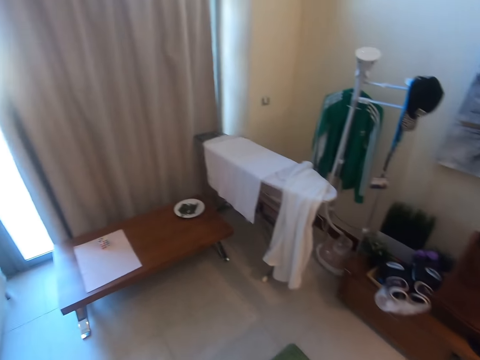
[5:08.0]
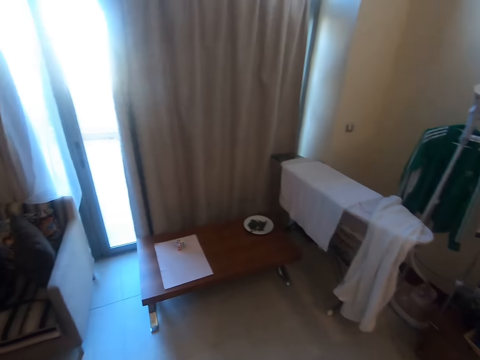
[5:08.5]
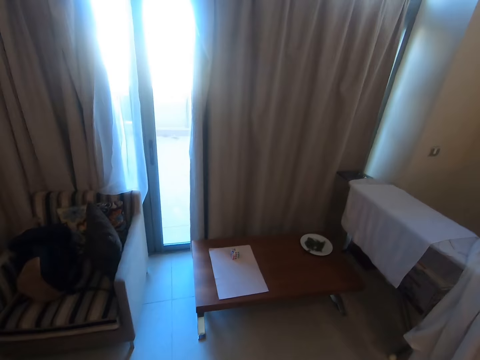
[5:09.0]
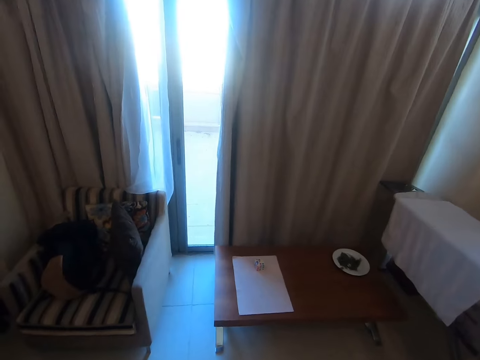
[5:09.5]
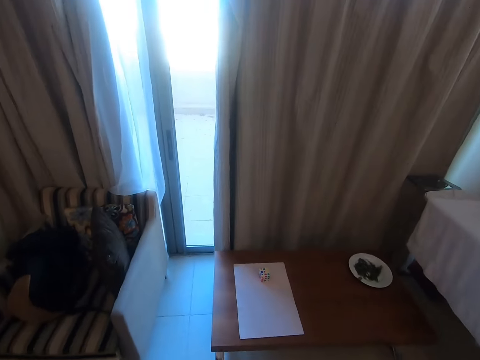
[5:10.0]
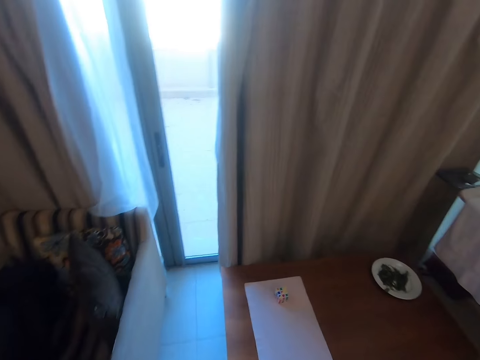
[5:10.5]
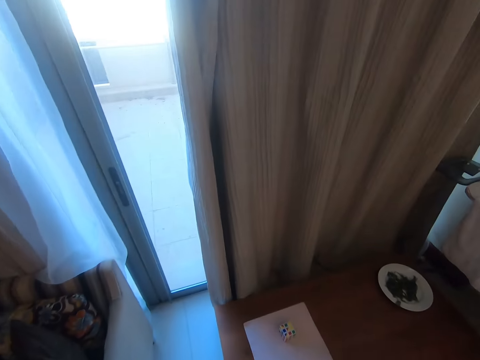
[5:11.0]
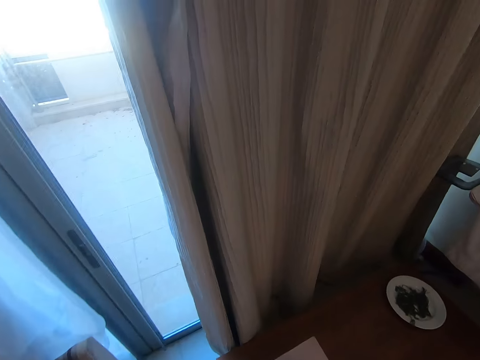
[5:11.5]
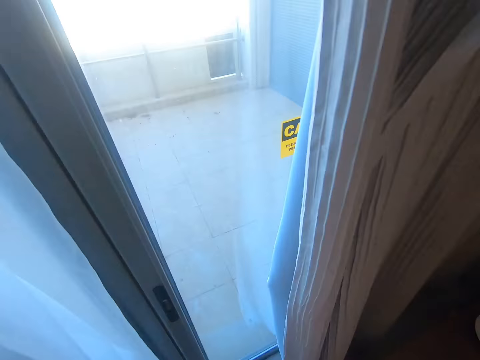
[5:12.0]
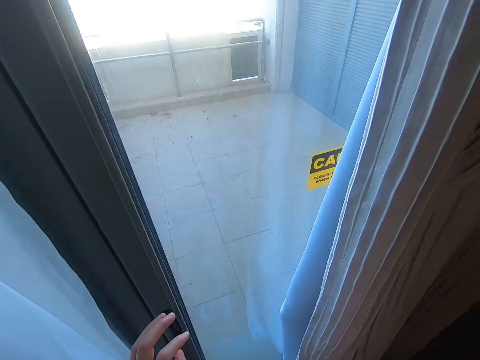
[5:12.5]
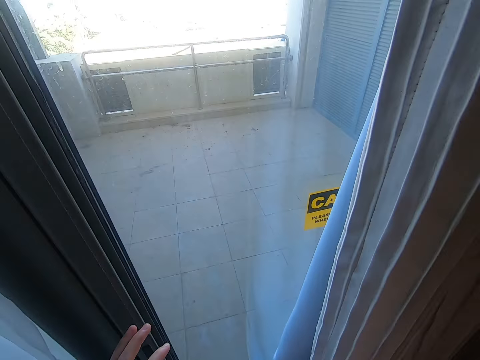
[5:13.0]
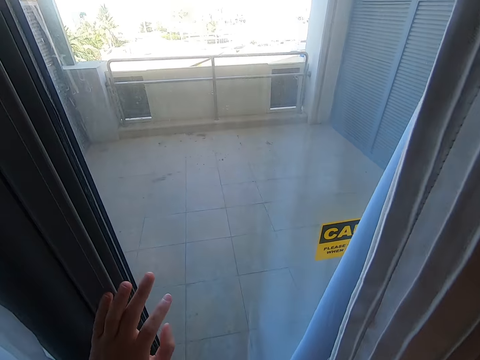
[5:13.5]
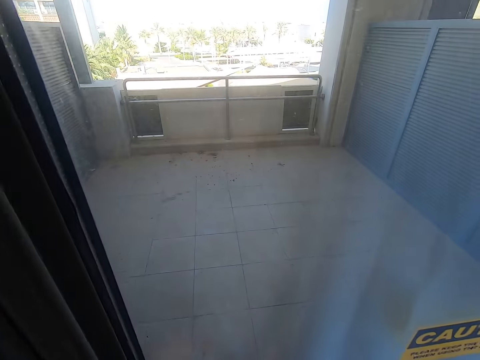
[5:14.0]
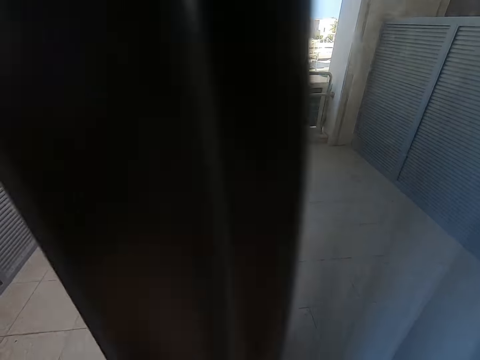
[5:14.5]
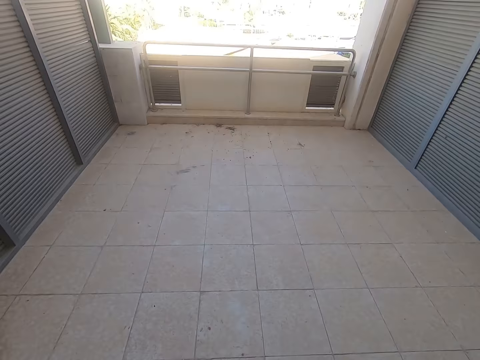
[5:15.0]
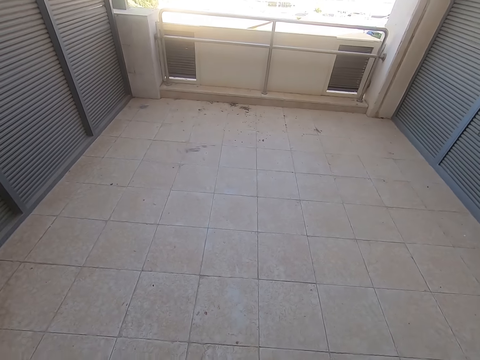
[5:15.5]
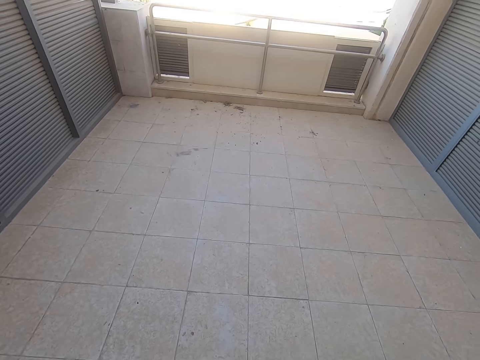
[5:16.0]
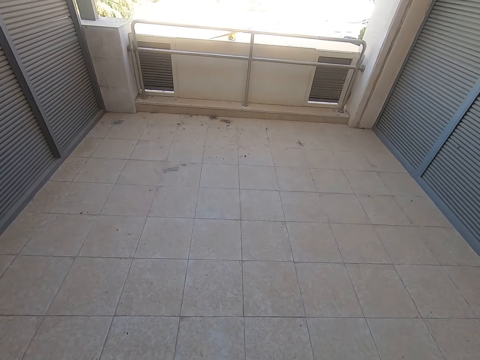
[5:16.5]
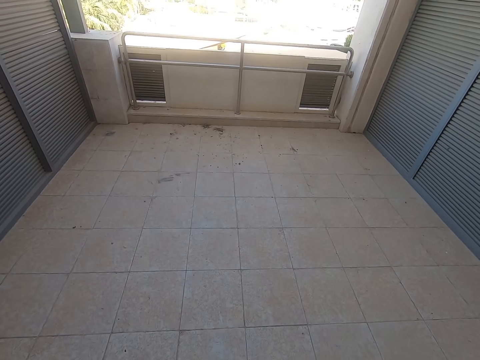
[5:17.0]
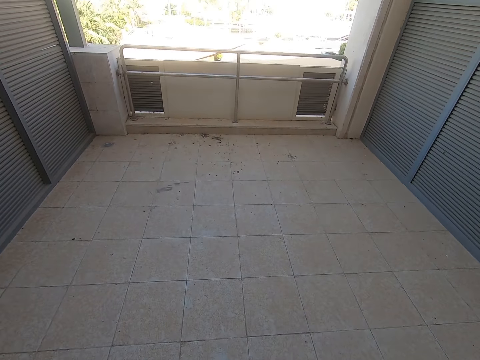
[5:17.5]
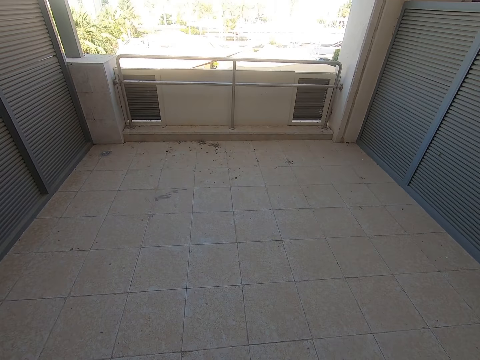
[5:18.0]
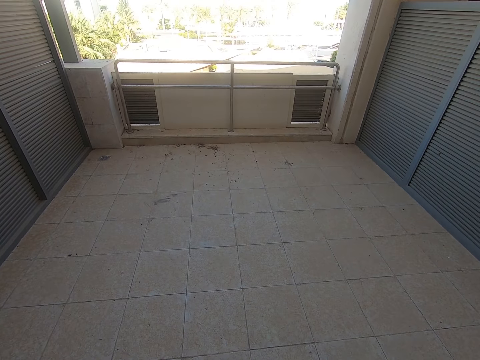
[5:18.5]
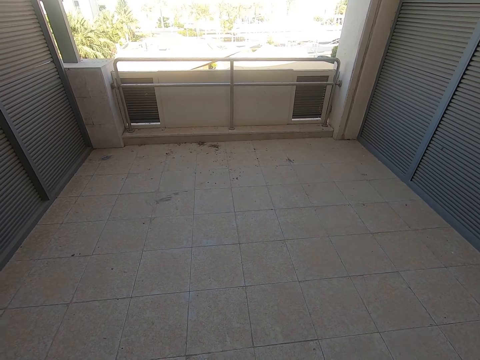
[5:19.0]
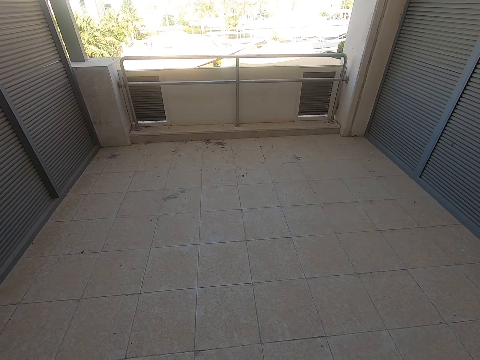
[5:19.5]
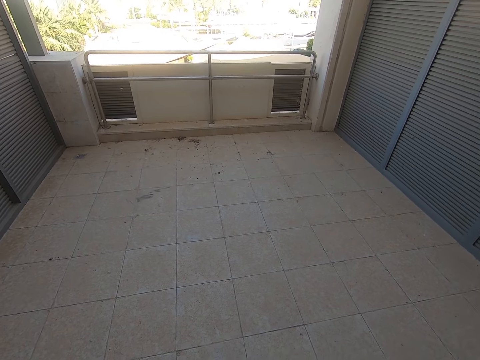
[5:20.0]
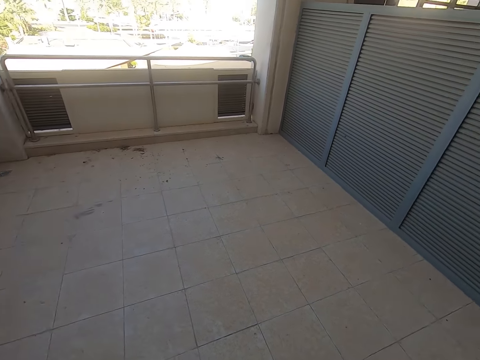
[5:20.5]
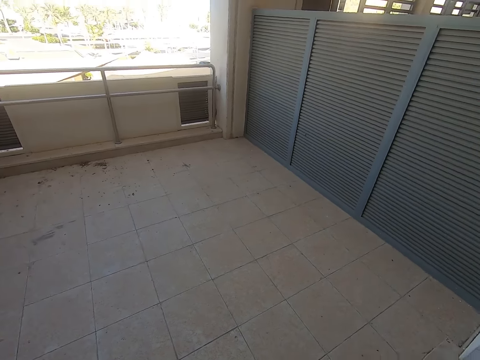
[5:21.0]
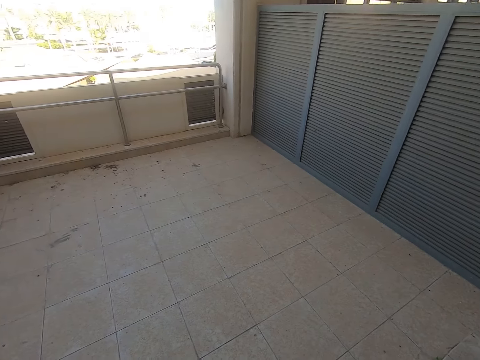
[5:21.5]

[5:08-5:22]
The camera wearer walks around the room. They open the door.

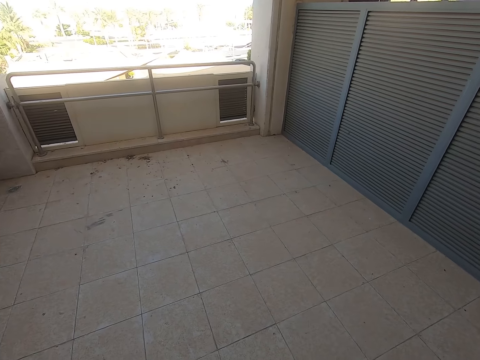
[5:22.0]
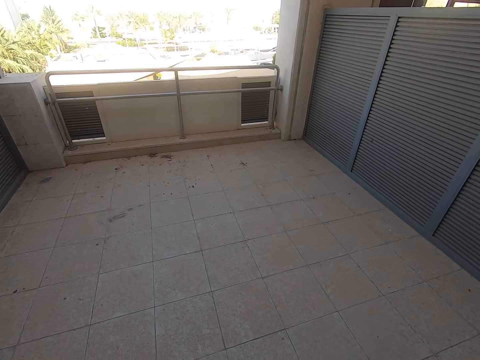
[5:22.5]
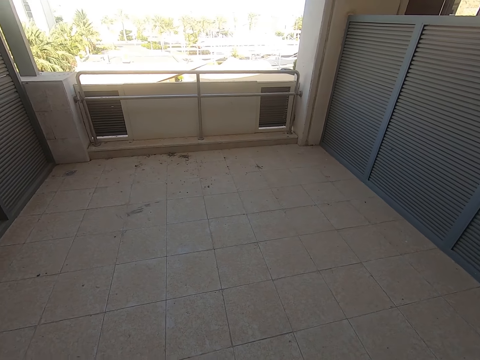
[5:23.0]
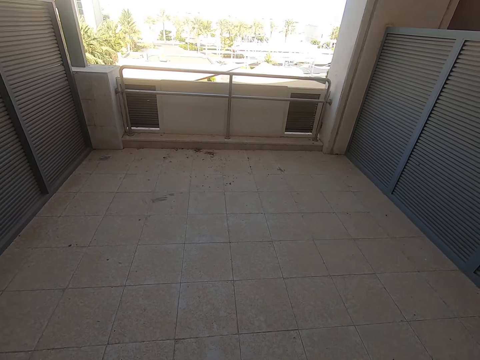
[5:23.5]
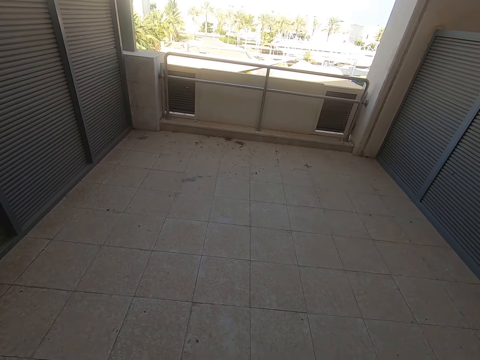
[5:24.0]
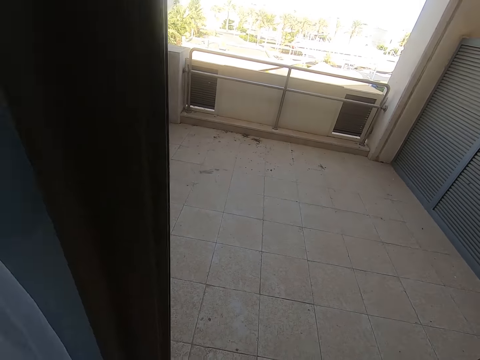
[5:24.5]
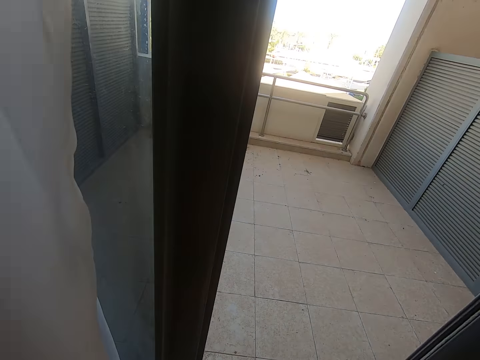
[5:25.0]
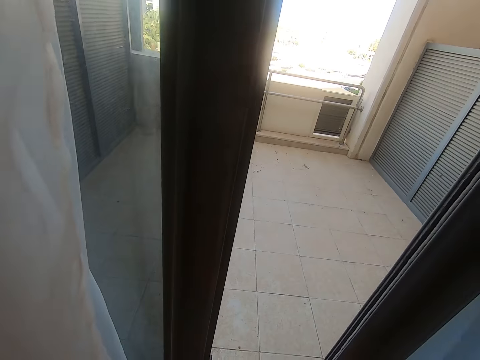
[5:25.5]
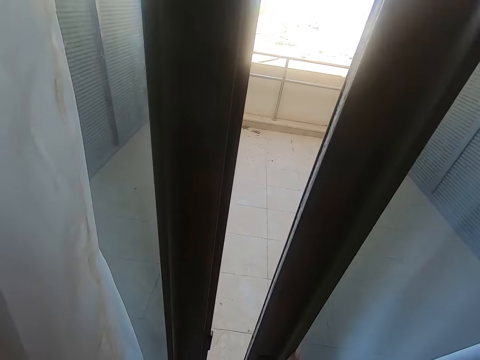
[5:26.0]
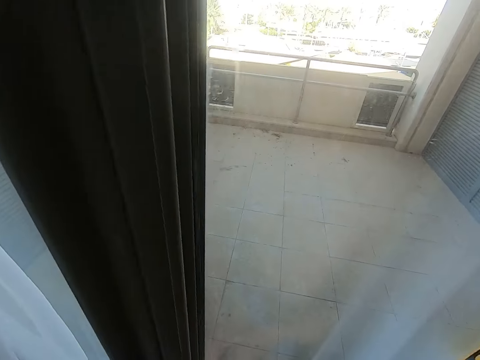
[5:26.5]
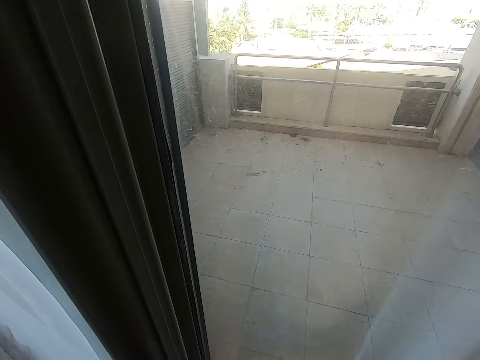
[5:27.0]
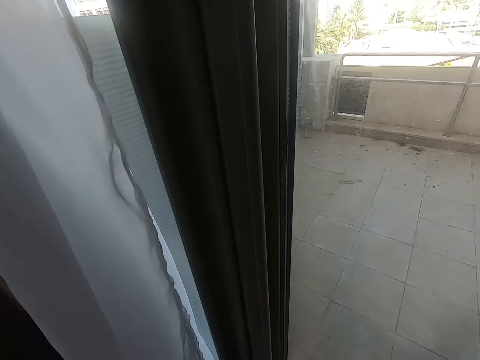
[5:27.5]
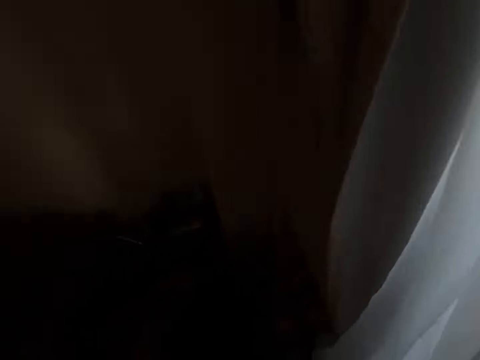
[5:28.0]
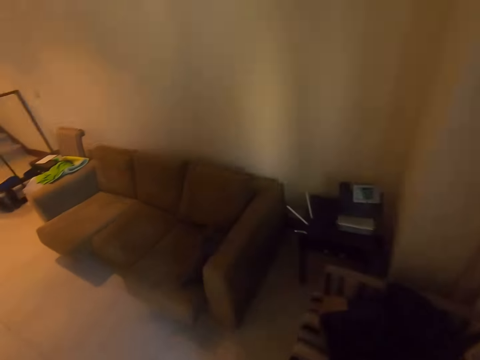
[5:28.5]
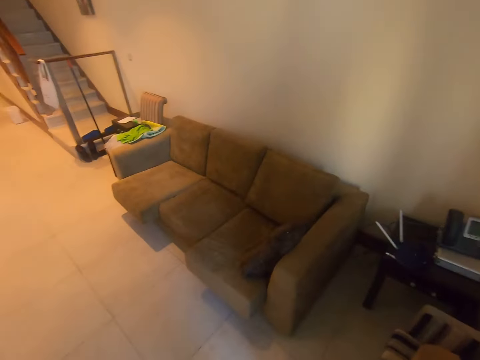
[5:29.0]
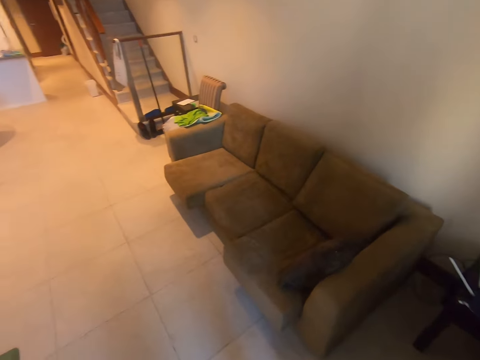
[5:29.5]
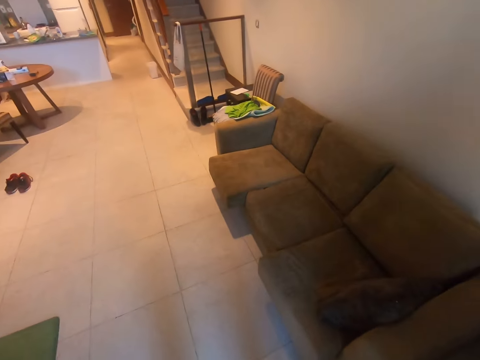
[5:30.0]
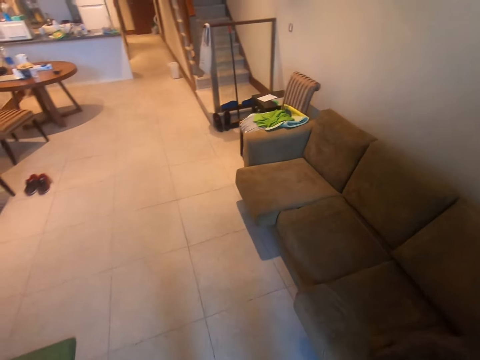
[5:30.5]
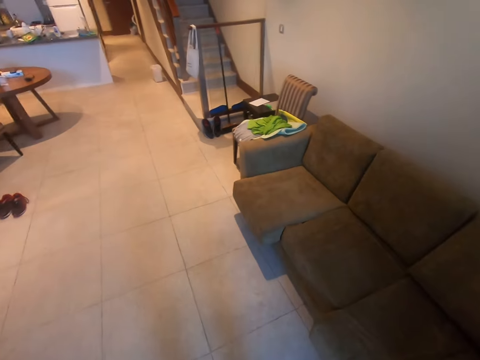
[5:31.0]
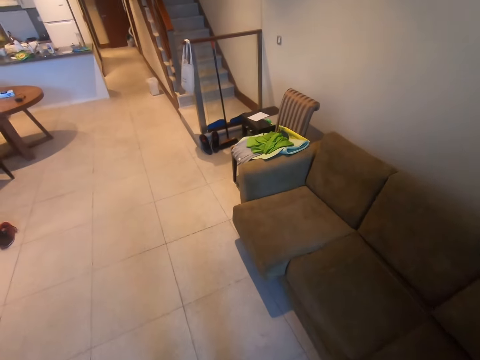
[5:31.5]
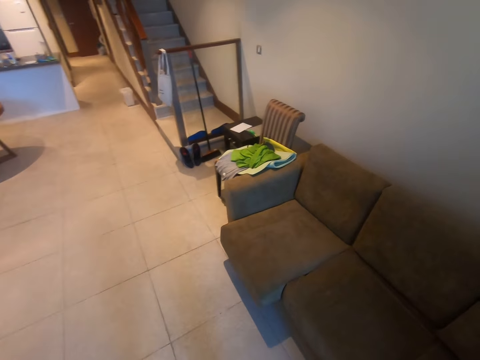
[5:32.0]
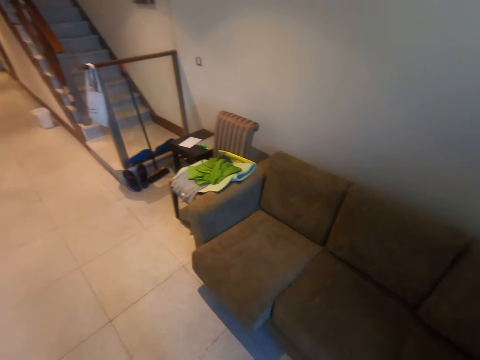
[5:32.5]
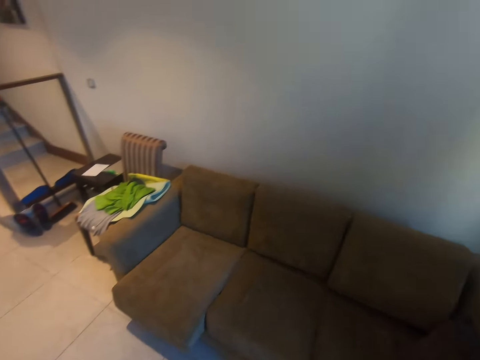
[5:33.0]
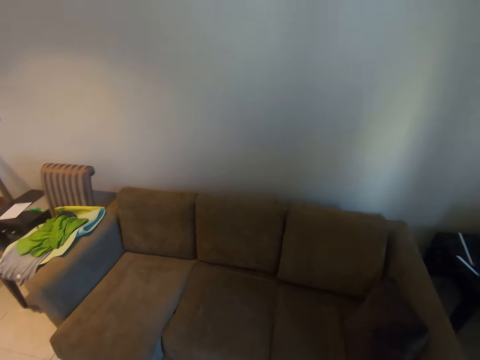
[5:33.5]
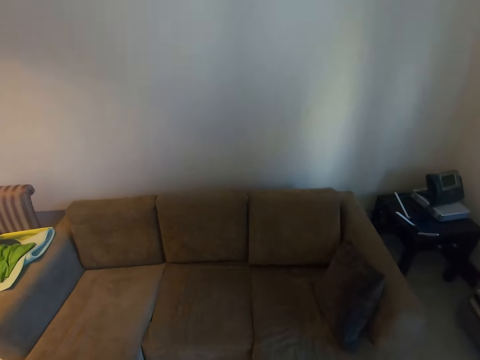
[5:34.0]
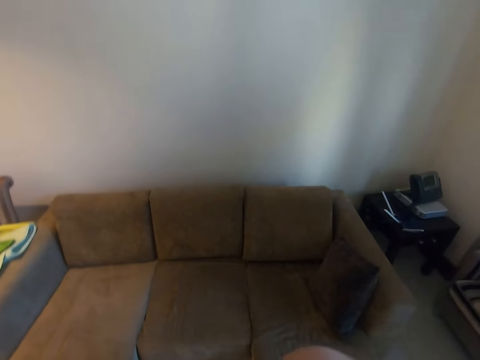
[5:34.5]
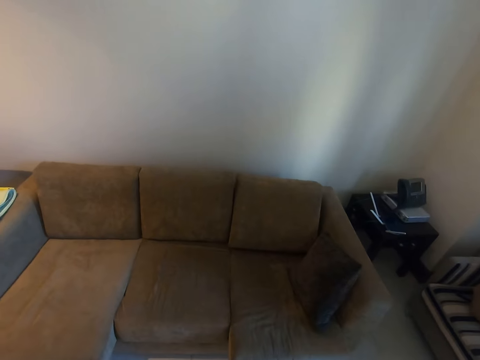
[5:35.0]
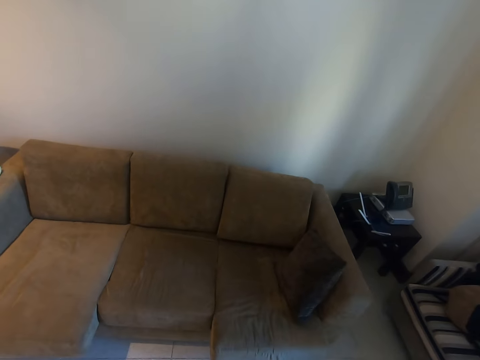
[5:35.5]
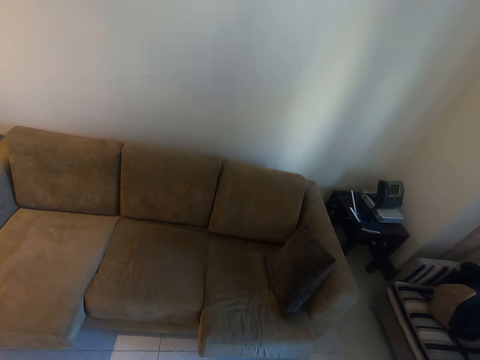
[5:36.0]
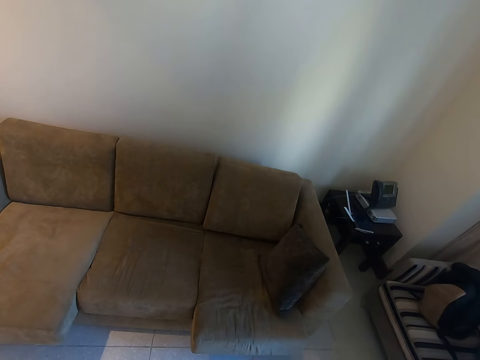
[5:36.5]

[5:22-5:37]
The camera wearer closes the door. They walk around the room.
